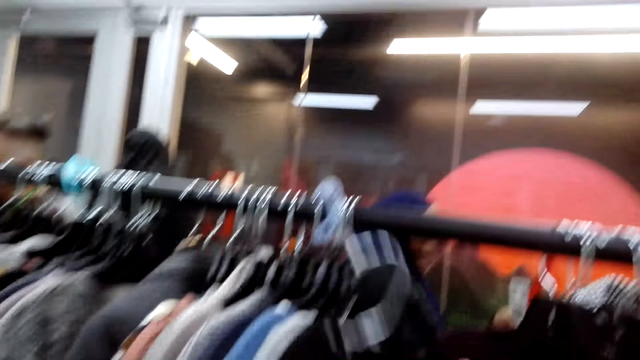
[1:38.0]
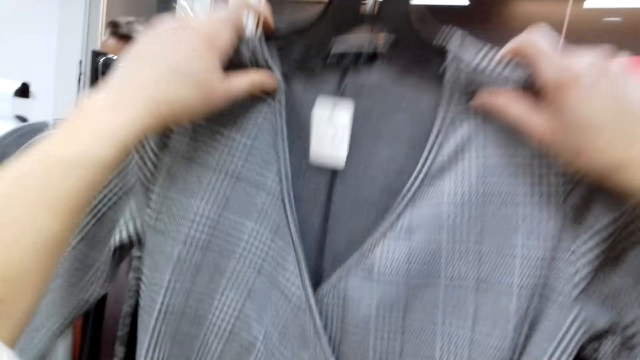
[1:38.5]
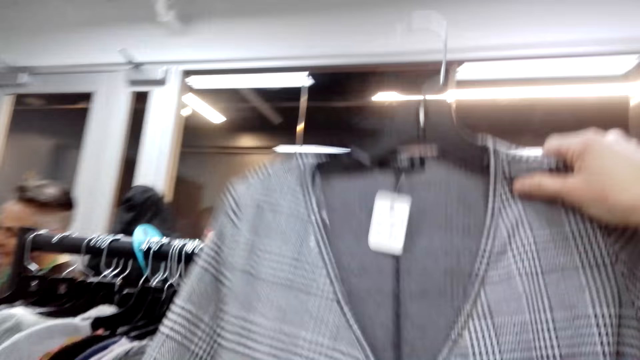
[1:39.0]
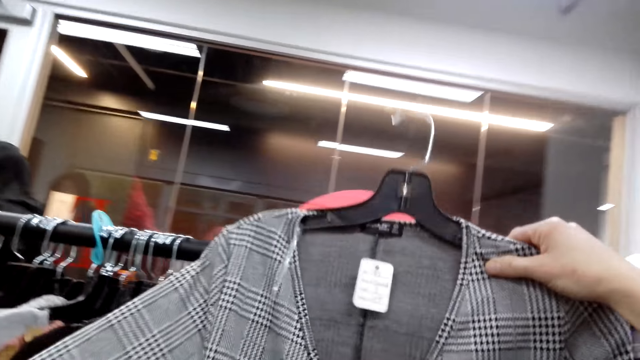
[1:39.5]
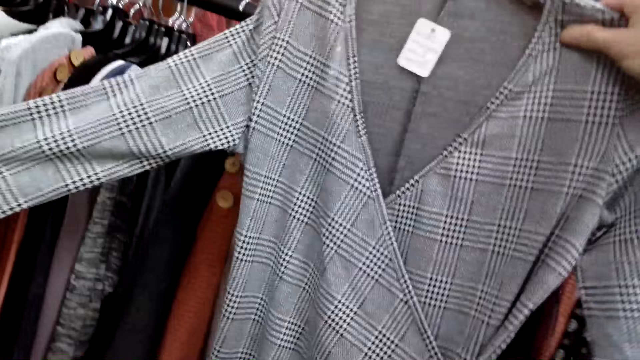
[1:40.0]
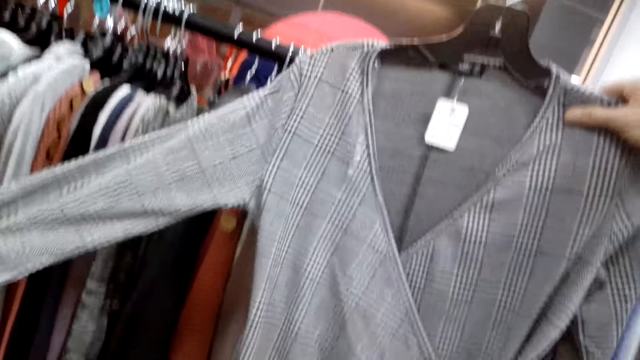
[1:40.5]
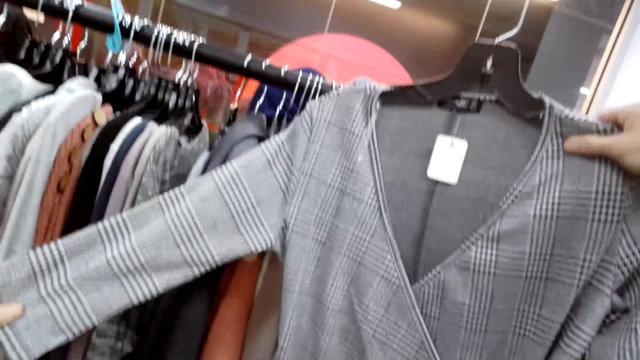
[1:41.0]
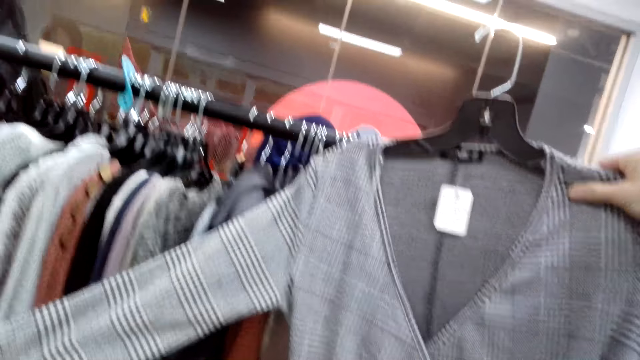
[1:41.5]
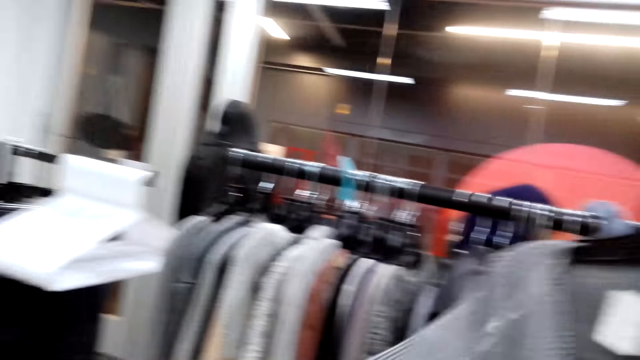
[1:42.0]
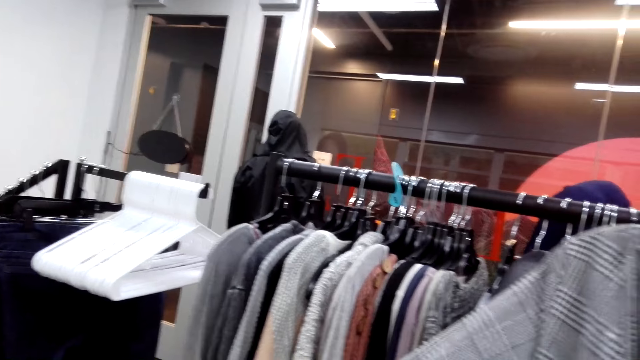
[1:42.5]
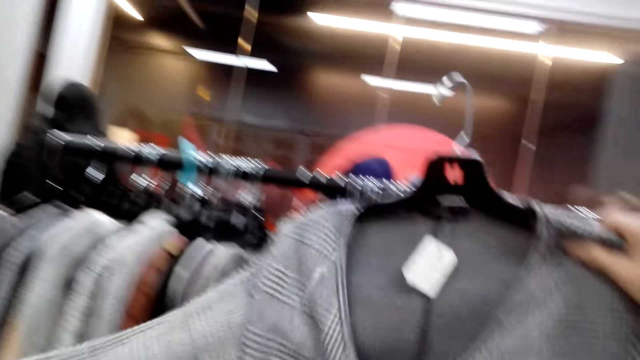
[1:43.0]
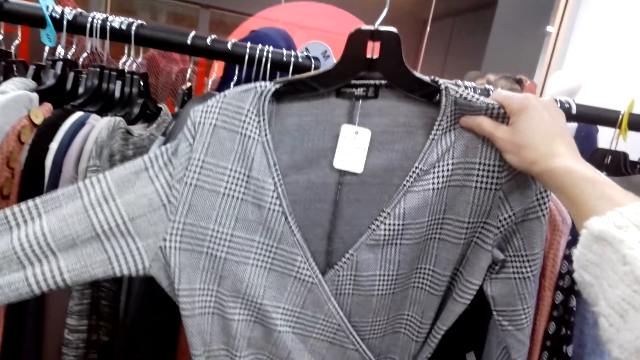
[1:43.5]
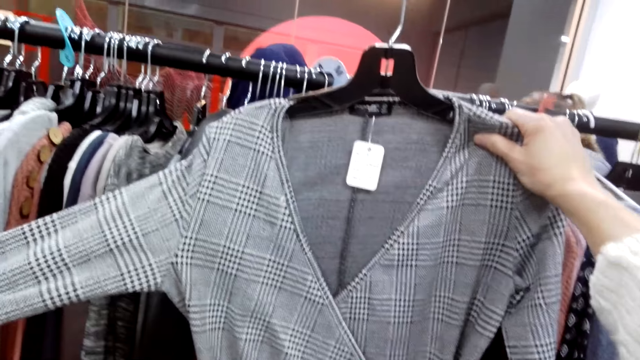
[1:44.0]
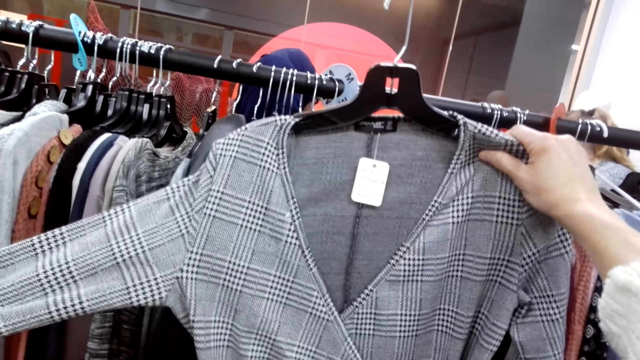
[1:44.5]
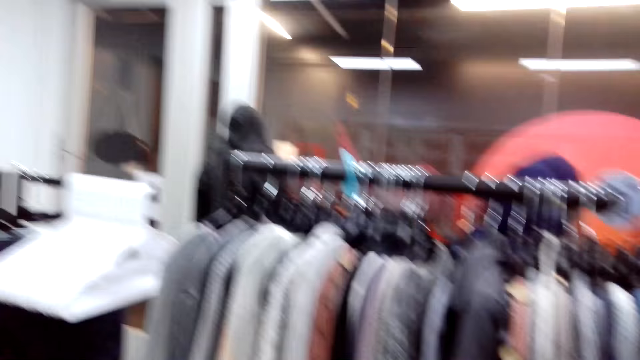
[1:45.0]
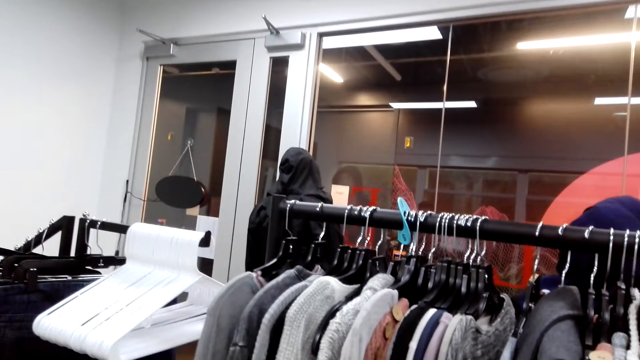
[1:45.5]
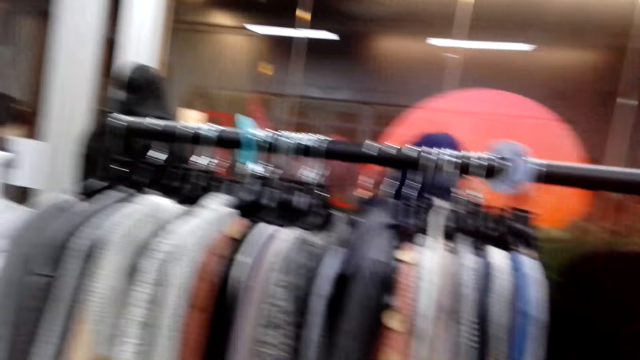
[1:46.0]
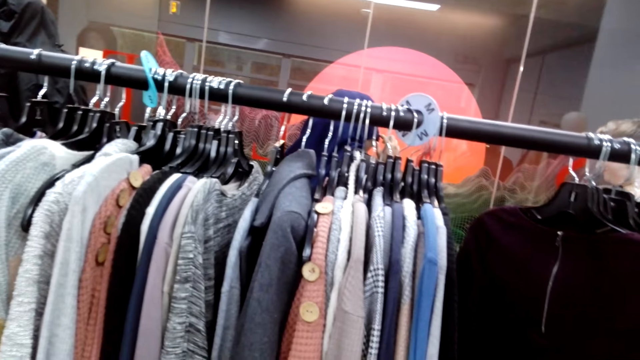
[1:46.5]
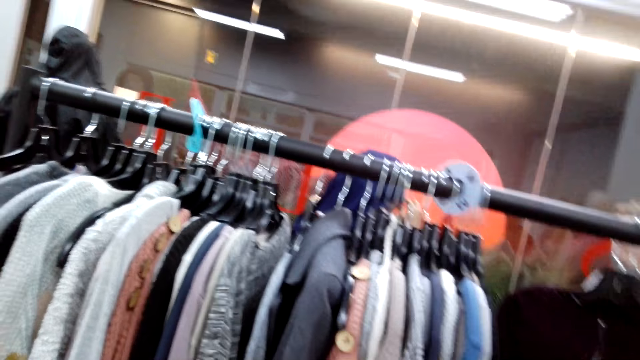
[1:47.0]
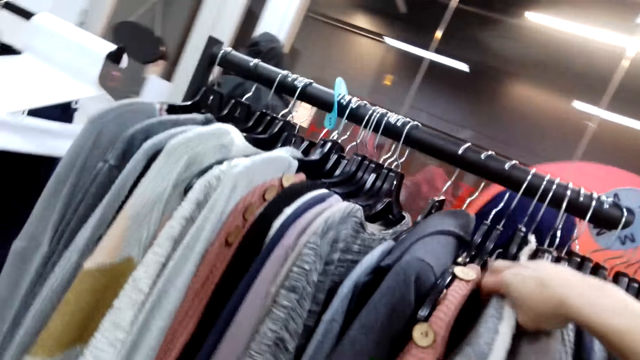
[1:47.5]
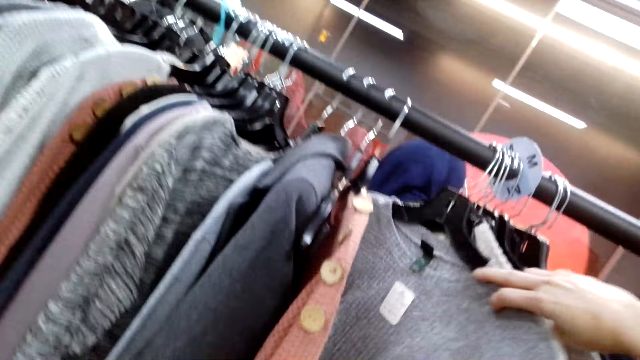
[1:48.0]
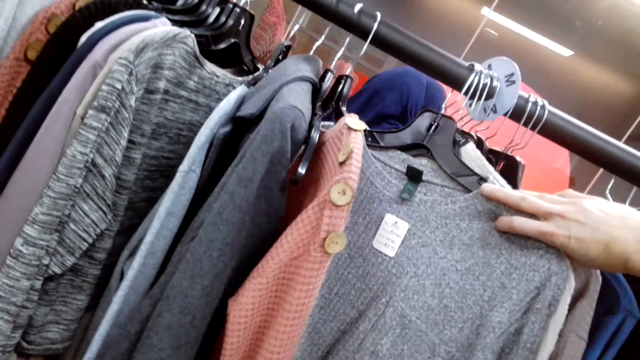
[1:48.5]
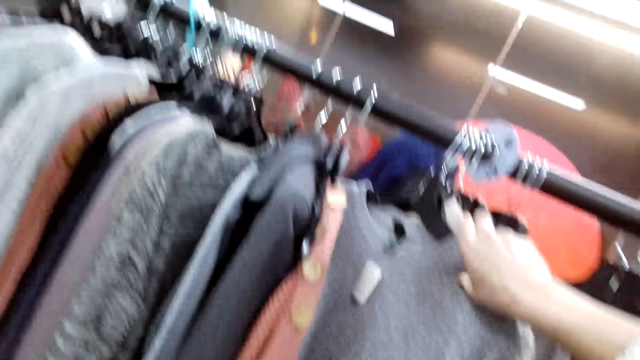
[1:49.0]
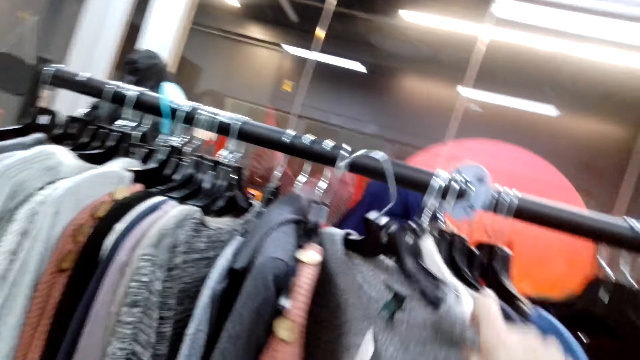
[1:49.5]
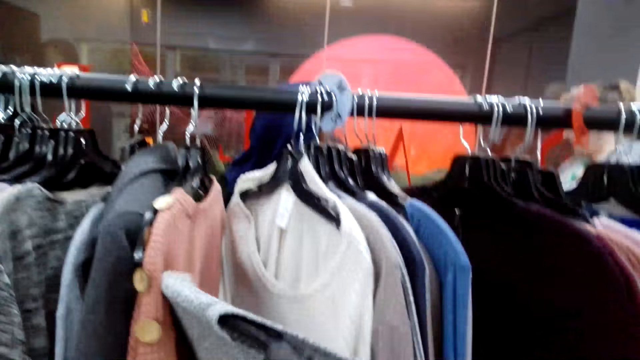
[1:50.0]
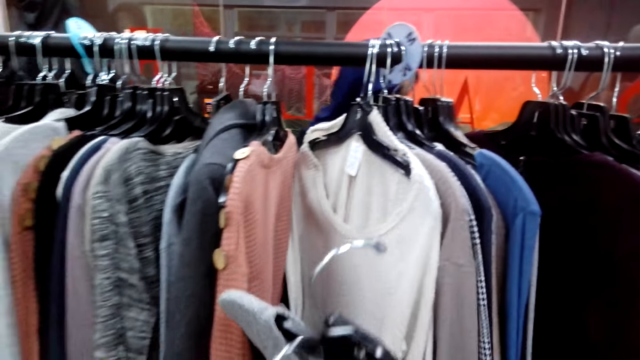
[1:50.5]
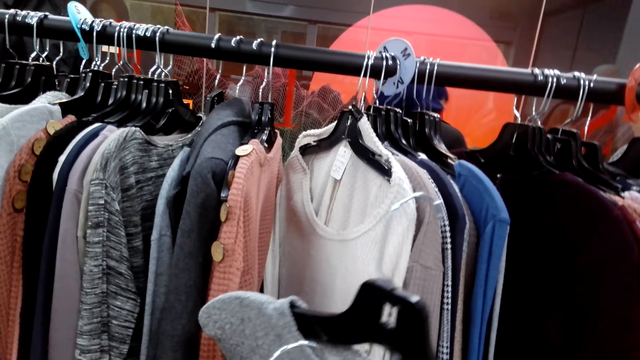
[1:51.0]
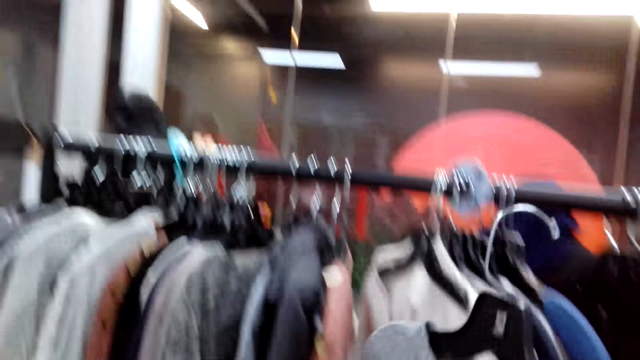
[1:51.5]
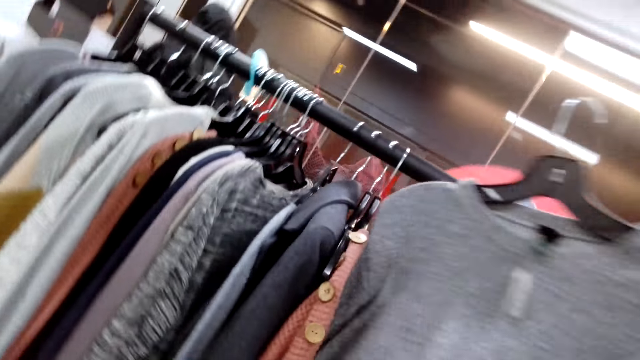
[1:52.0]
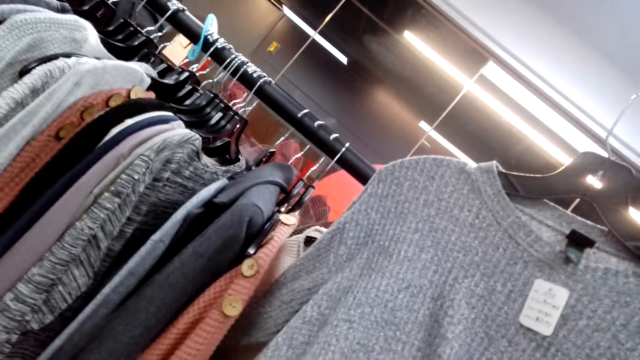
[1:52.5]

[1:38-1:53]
The camera wearer picks up a cloth. They stretch the cloth. They turn around the room. They flip the clothes. They pick up the cloth.

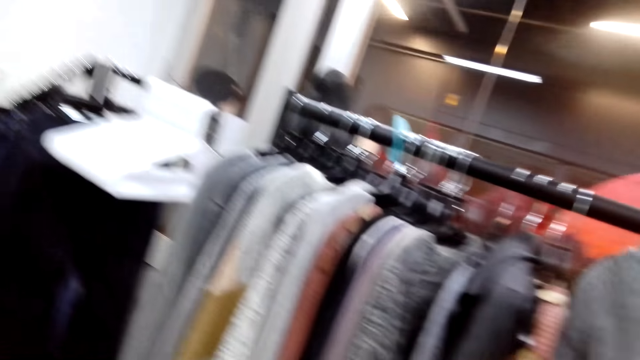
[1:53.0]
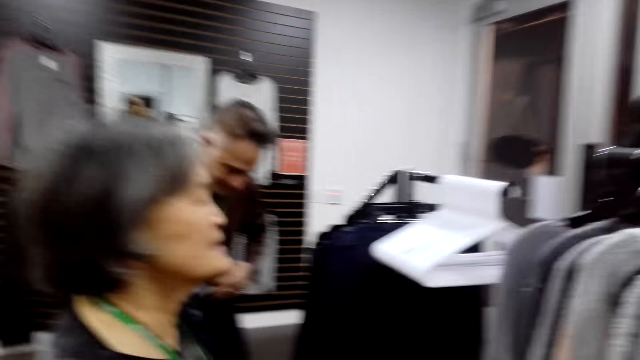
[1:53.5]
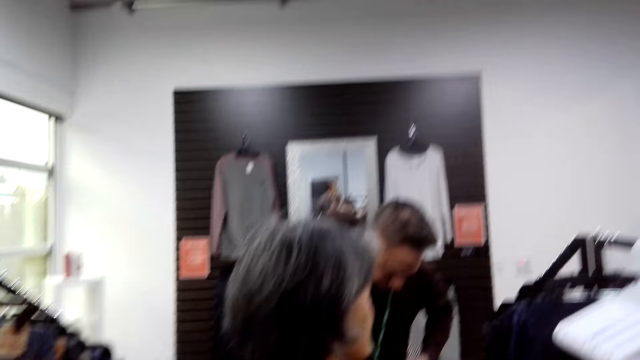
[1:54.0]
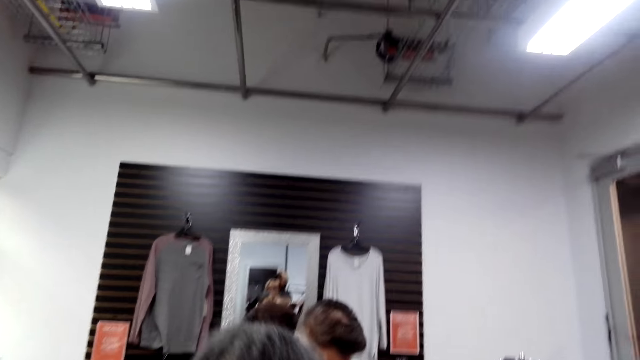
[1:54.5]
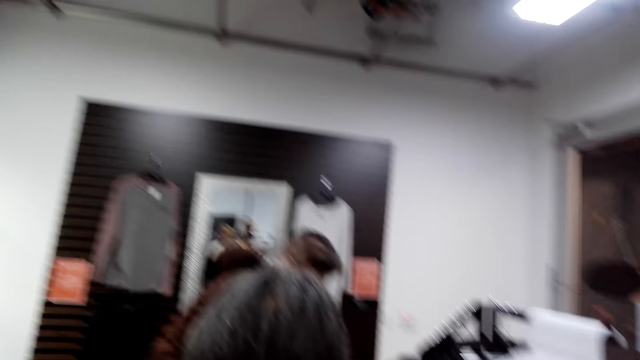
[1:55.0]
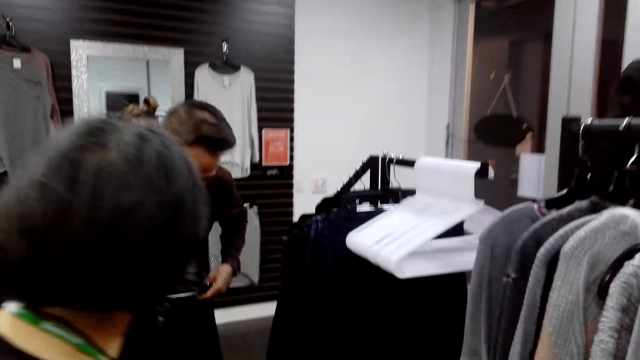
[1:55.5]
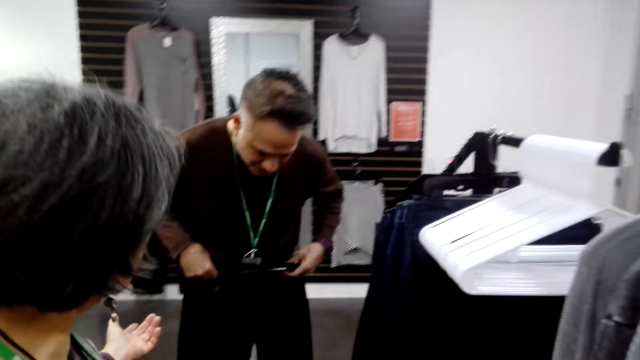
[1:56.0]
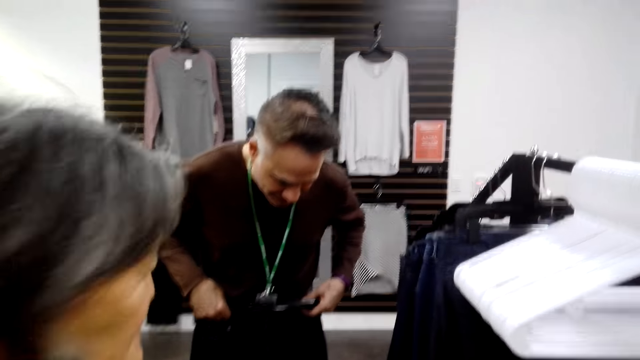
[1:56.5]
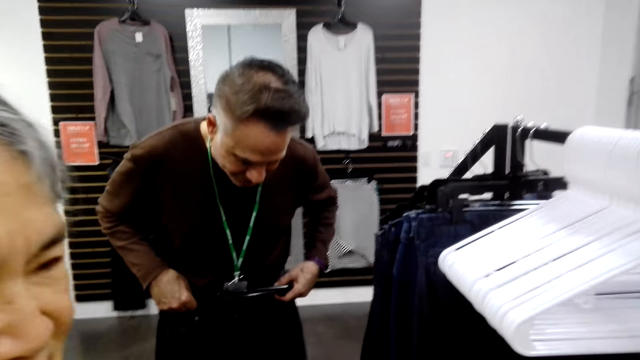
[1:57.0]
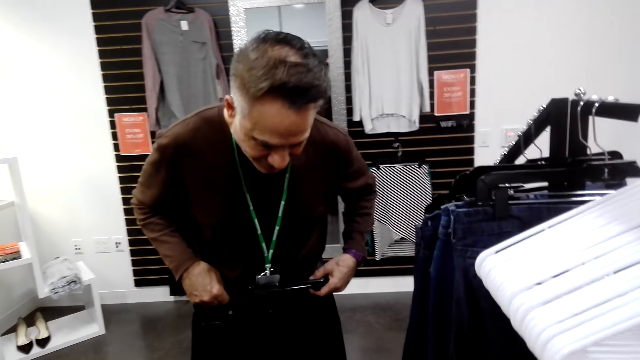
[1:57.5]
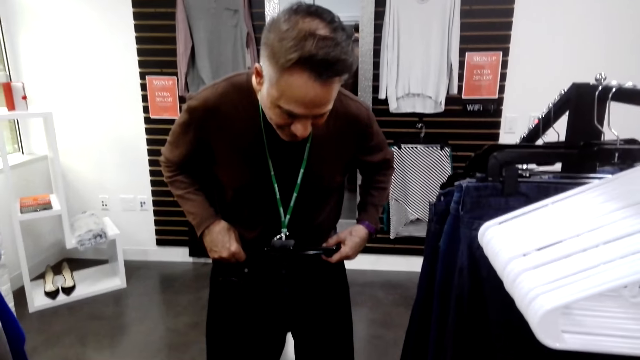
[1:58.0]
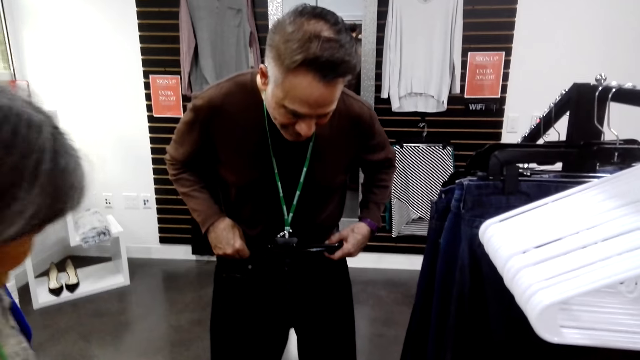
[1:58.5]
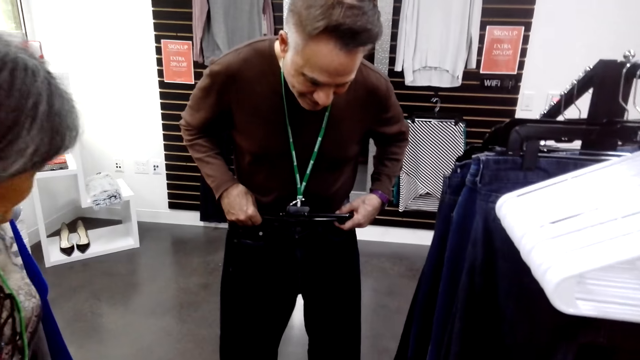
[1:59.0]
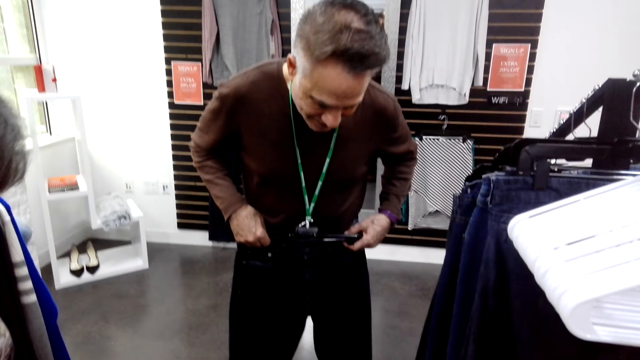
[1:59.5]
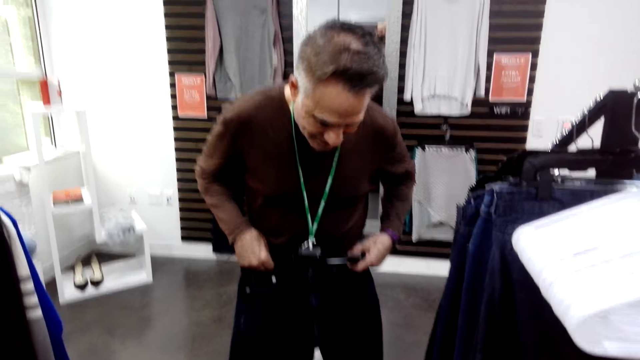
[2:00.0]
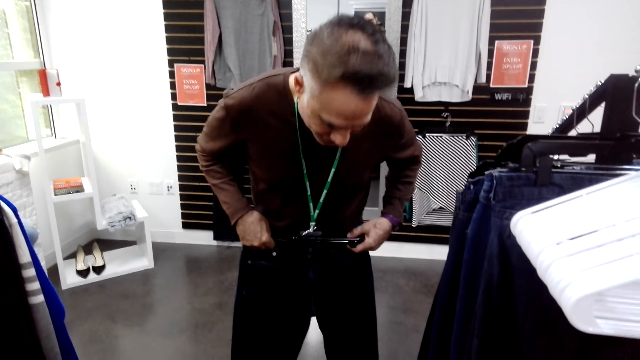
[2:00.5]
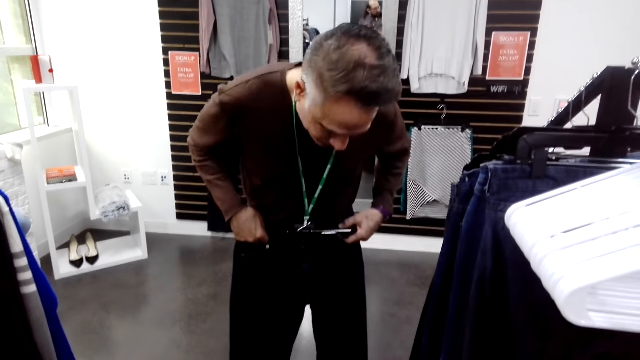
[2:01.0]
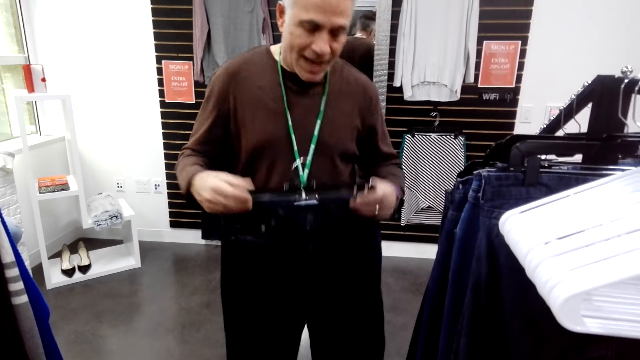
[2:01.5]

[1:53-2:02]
The camera wearer turns around the room. A man measures the trouser.
